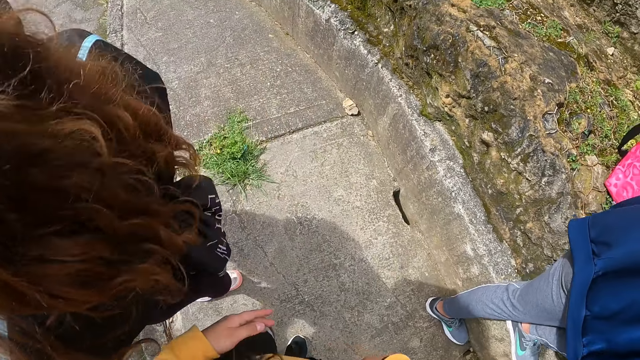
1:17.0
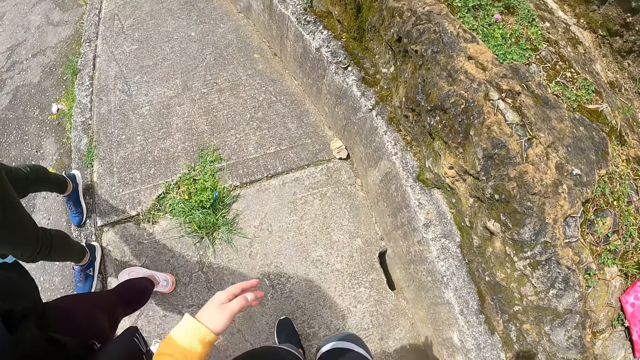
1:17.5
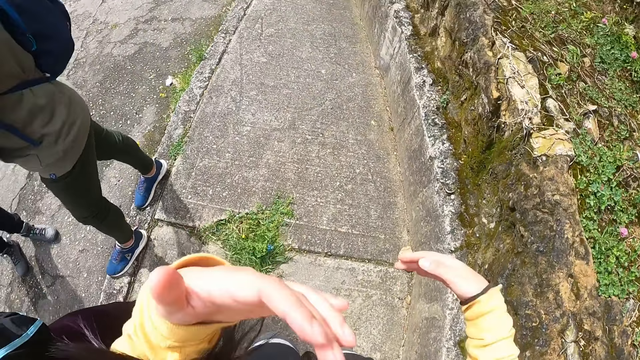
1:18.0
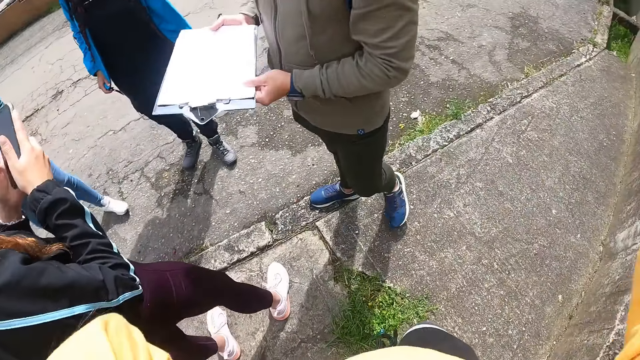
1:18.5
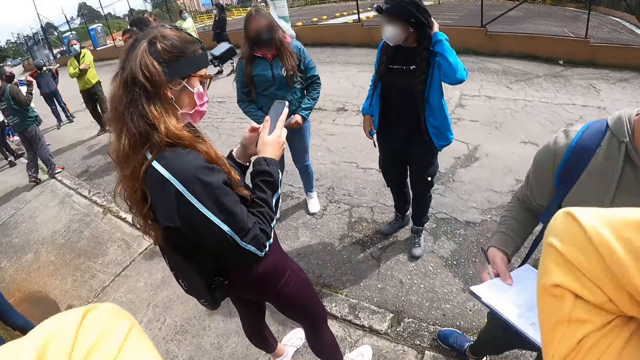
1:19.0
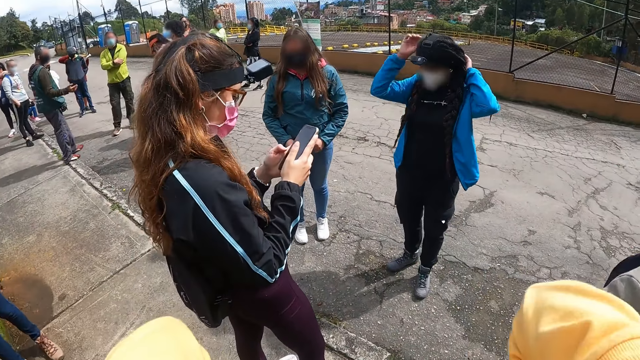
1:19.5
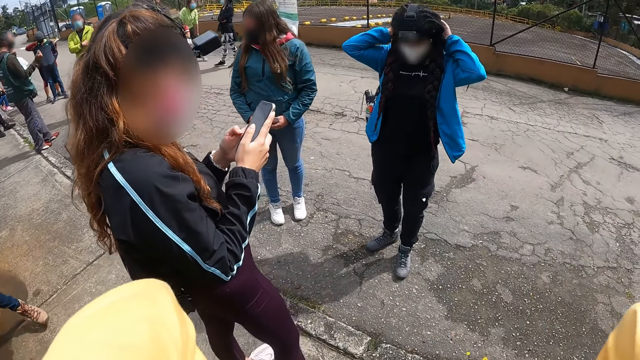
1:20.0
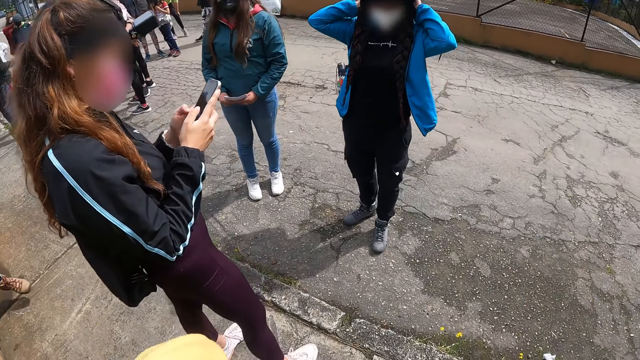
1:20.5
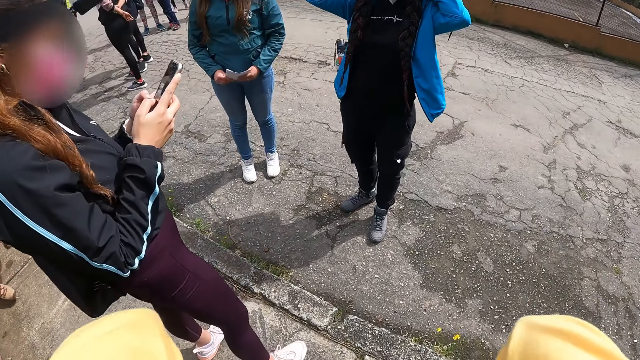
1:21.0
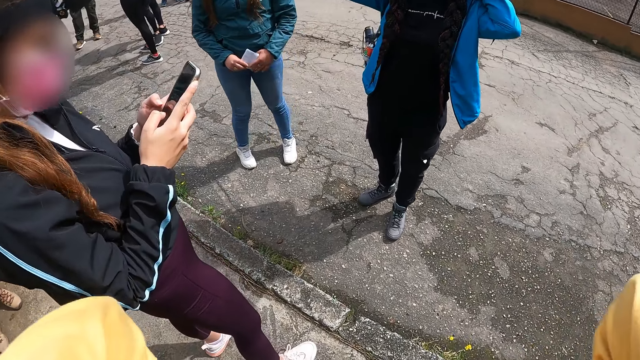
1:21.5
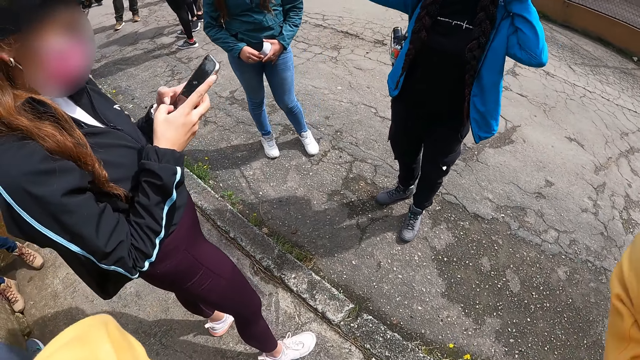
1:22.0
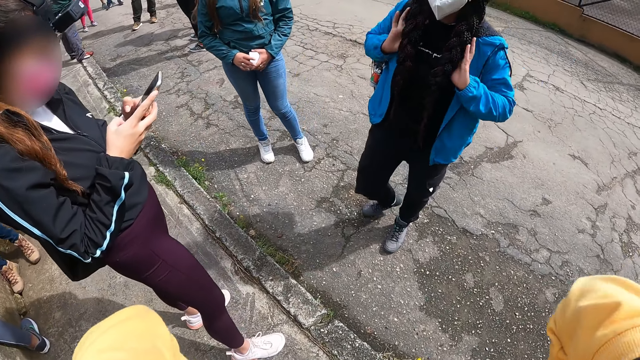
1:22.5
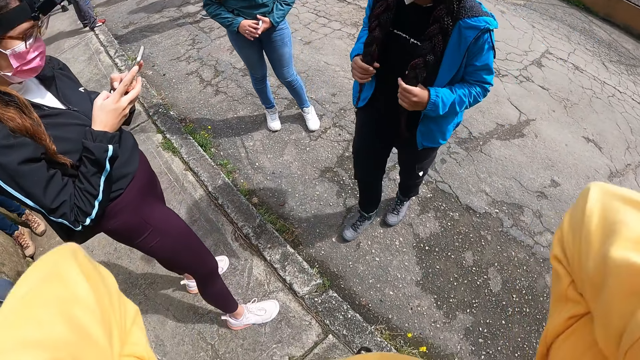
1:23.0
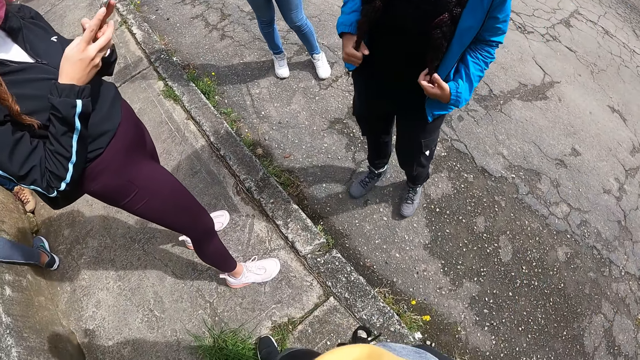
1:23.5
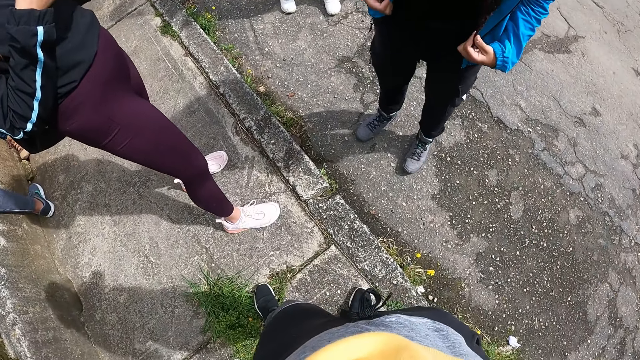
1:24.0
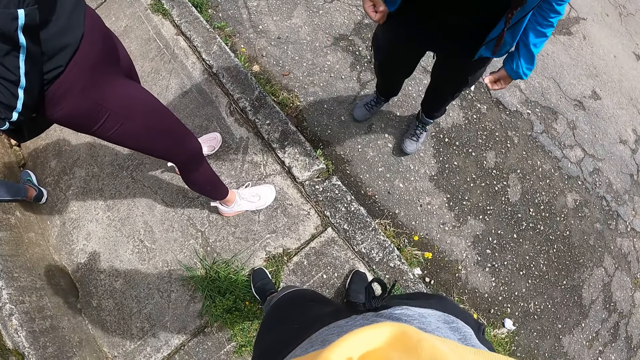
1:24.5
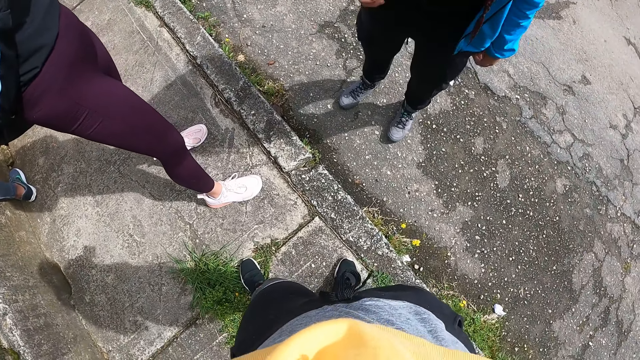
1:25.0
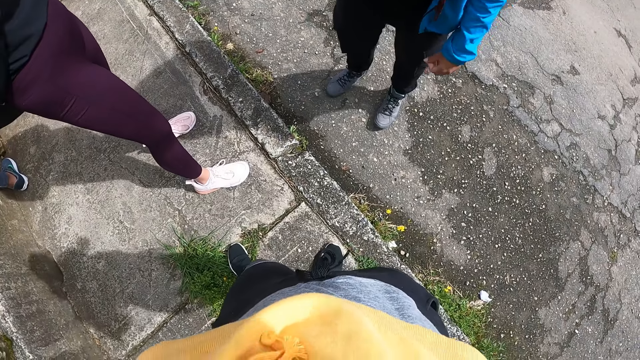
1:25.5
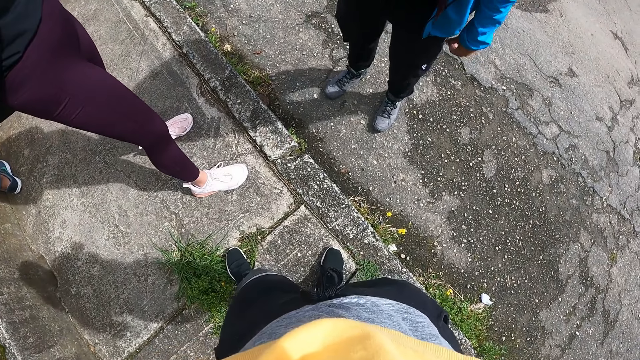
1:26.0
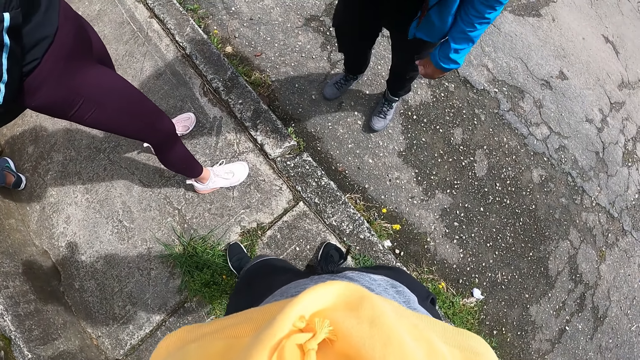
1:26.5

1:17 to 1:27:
The woman passes the pen in her right hand to the man in his left hand. The camera wearer walks in the camping site. She adjusts the camera on her head with both hands and adjusts her hair. The man holds the book in the woman's left hand with both hands. Another woman adjusts a camera on her head with her left hand. The other woman holds her hair with both hands.

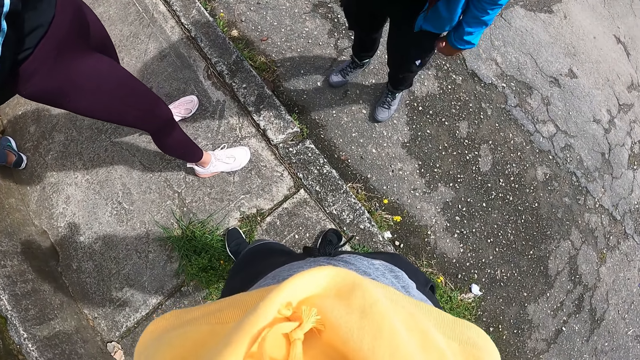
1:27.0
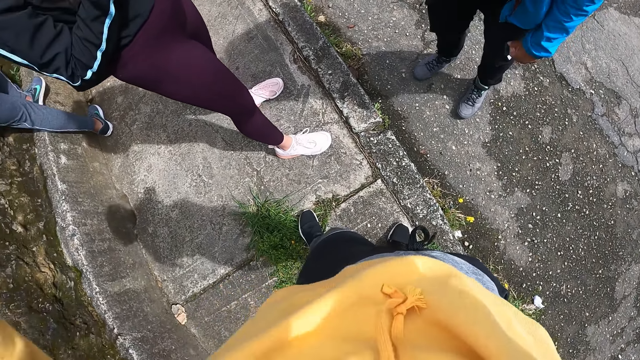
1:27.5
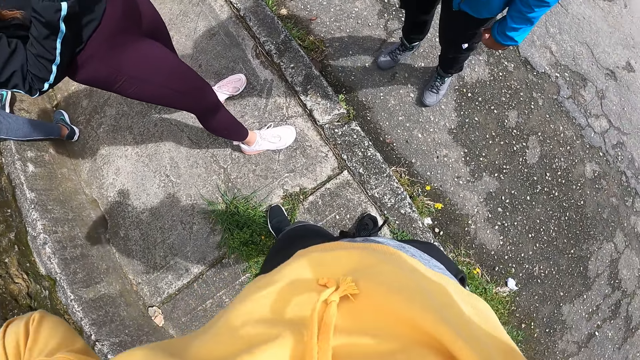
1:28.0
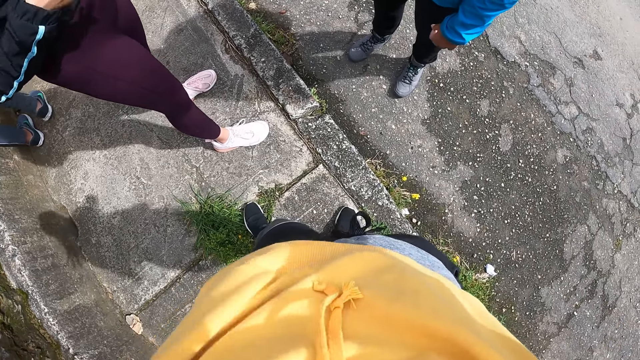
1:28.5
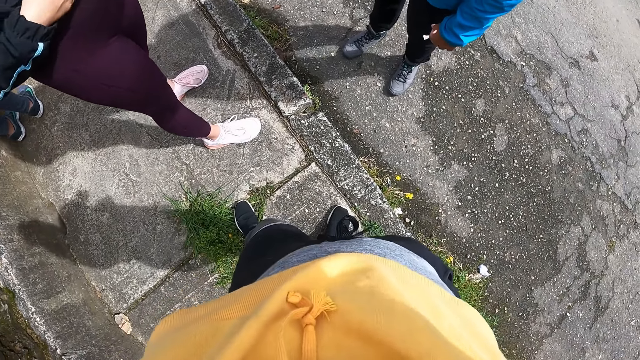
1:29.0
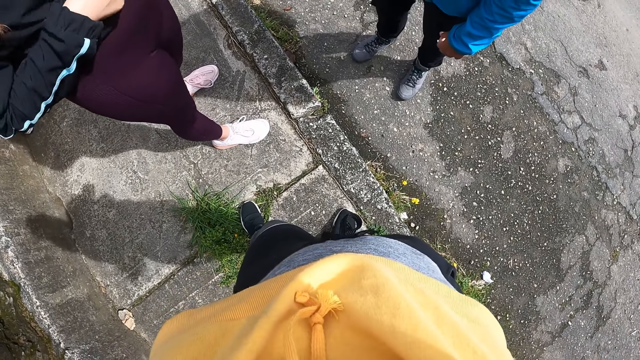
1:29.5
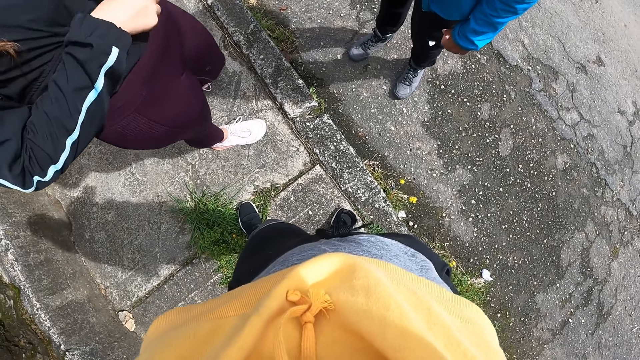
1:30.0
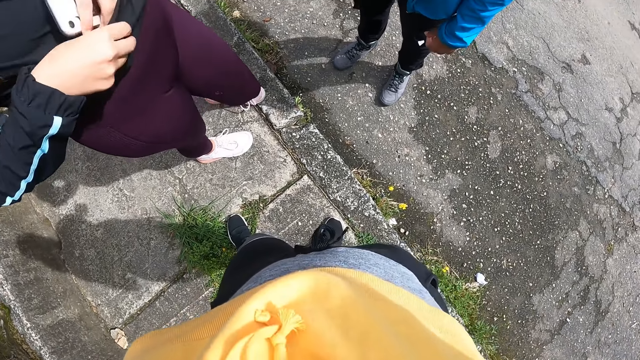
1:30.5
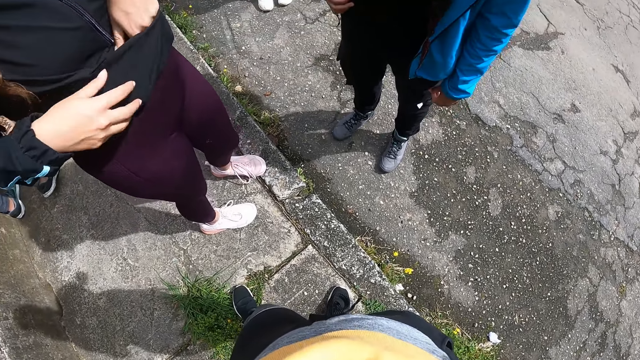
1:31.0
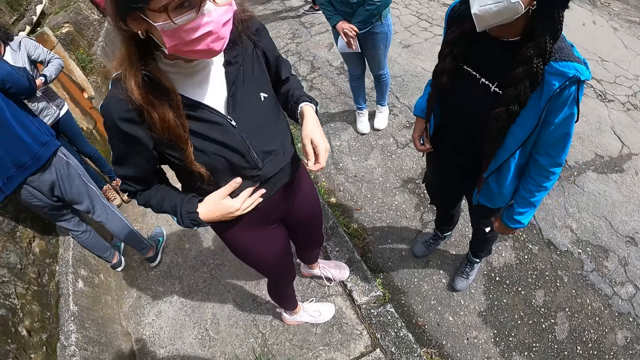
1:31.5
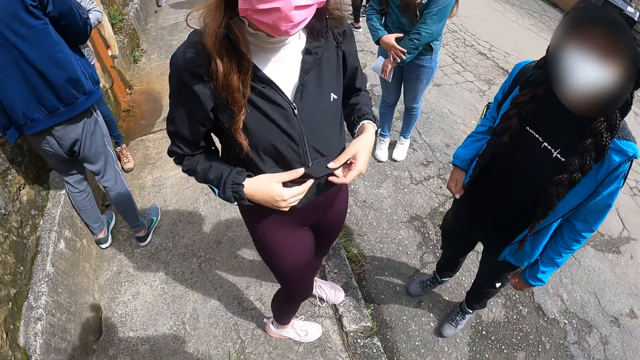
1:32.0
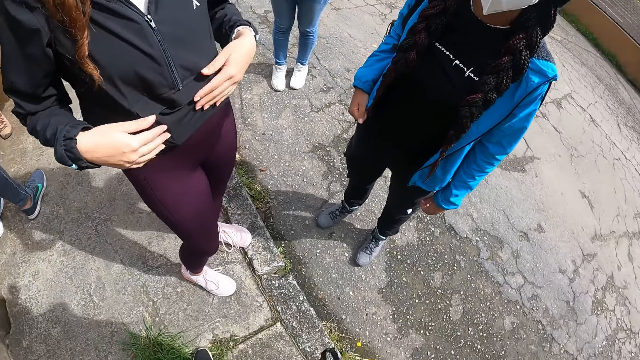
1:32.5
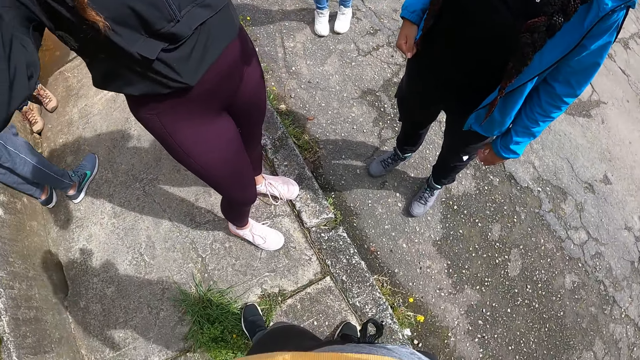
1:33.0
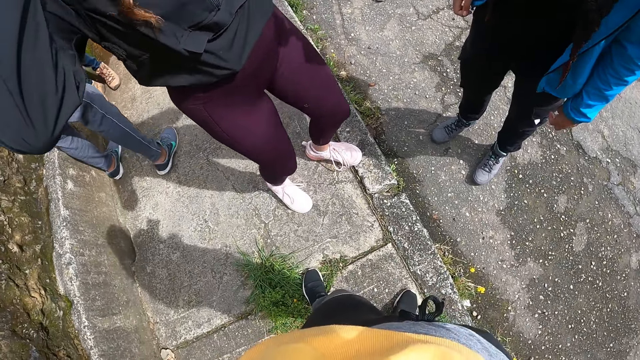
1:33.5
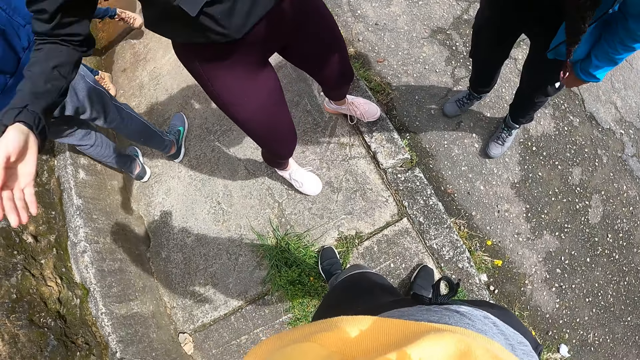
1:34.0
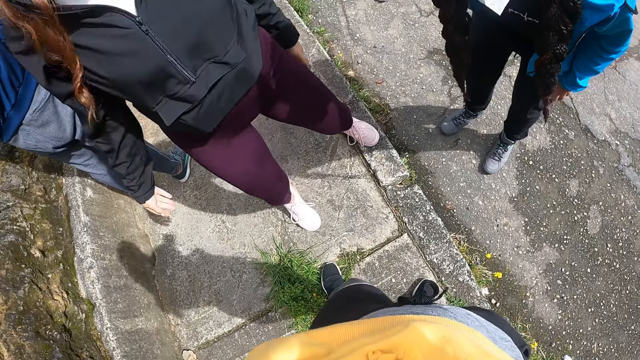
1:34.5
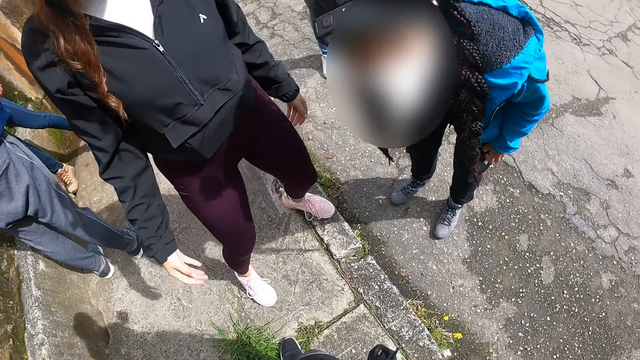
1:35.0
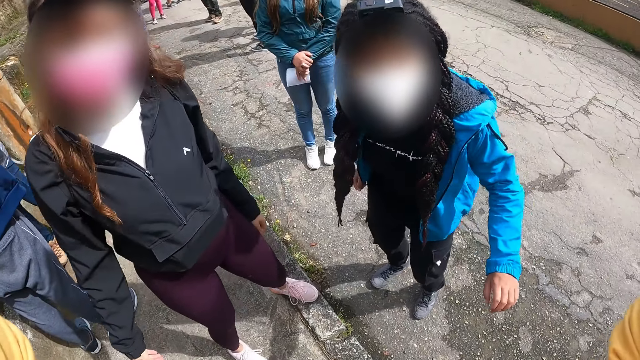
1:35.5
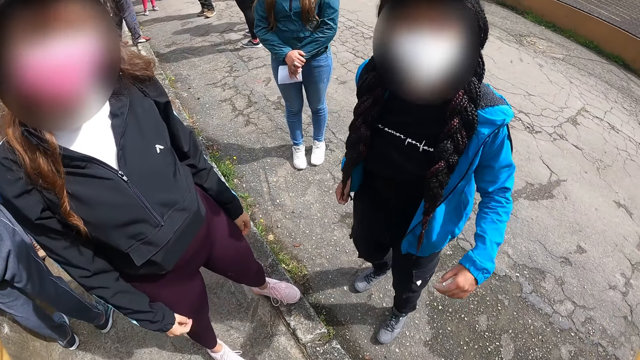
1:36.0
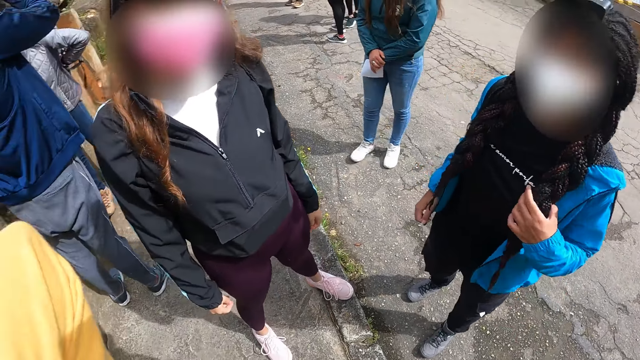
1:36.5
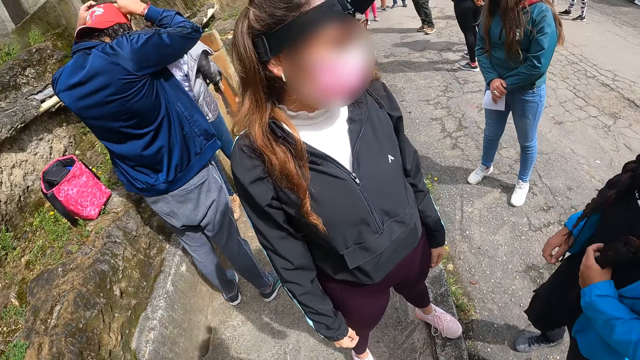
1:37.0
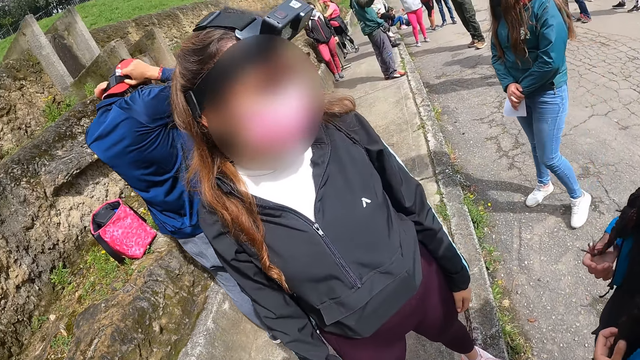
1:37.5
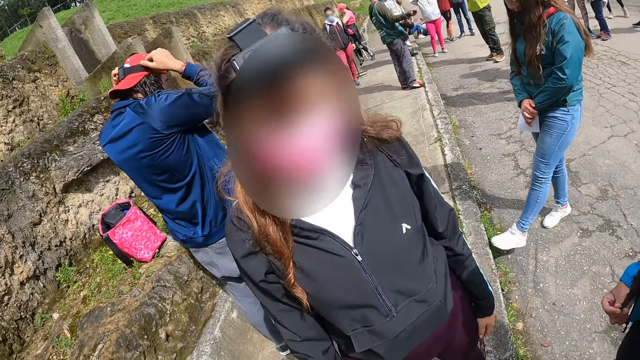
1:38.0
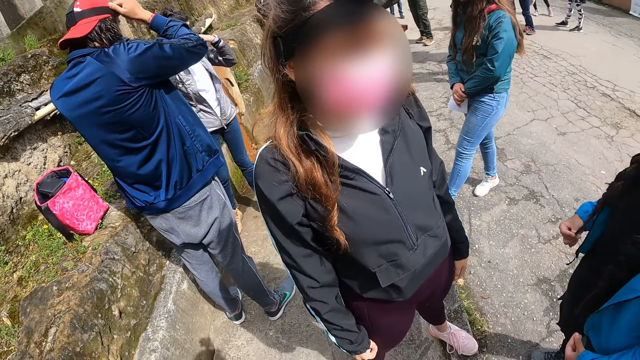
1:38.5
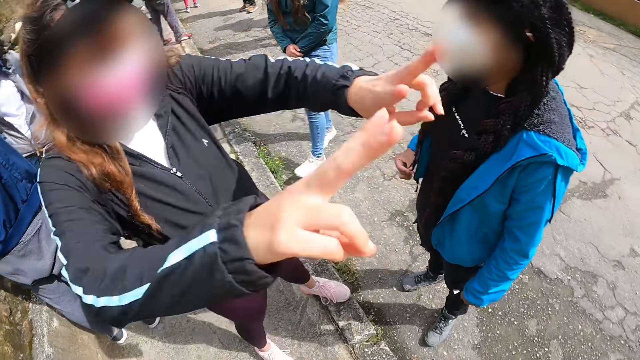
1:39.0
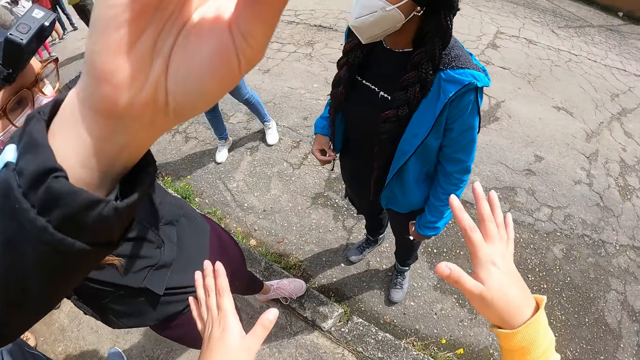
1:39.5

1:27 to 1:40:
A woman puts the phone in her left hand in her jacket. The woman interacts with the camera wearer. The woman jumps in the camping site. Another woman holds her hair with her left hand.
